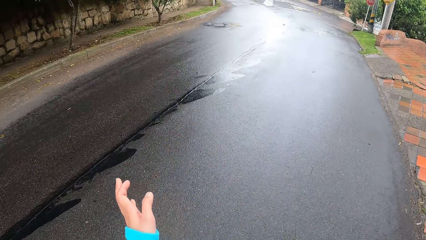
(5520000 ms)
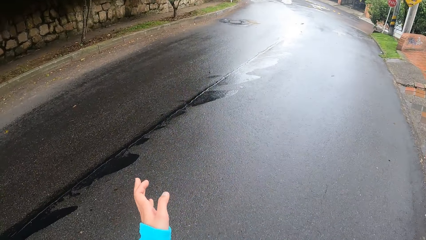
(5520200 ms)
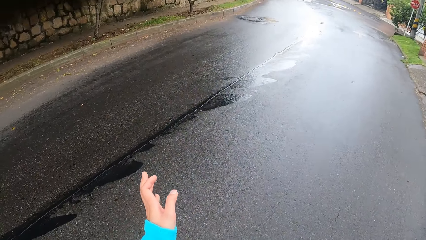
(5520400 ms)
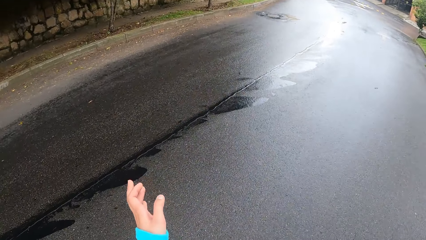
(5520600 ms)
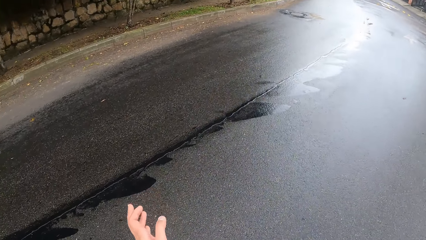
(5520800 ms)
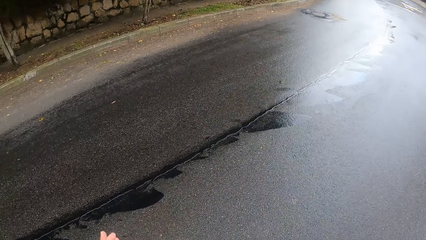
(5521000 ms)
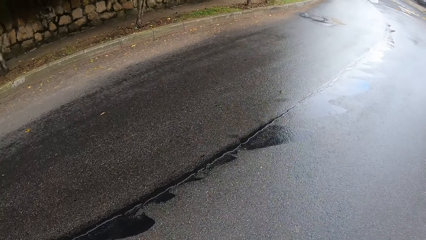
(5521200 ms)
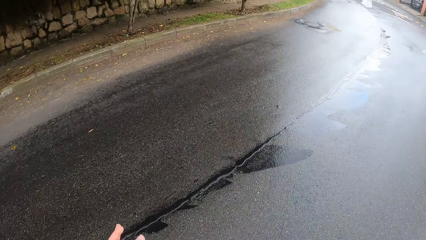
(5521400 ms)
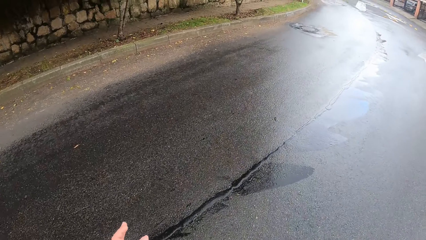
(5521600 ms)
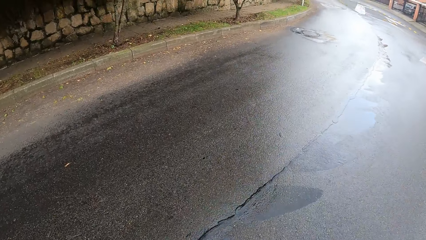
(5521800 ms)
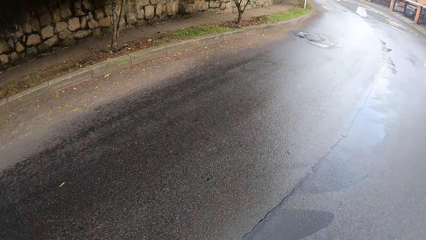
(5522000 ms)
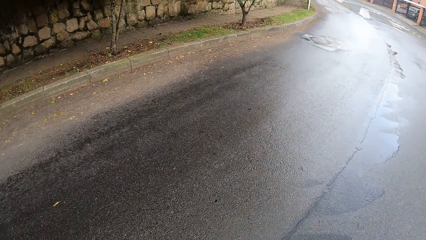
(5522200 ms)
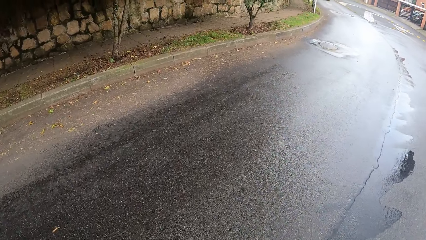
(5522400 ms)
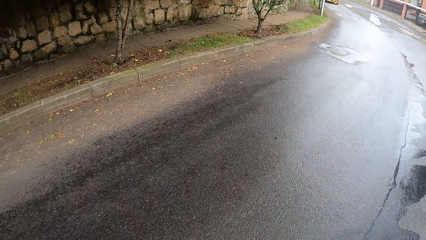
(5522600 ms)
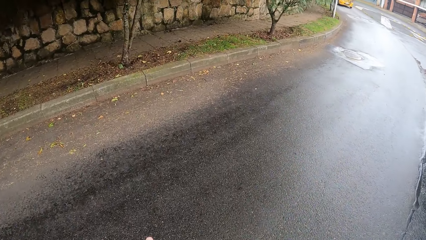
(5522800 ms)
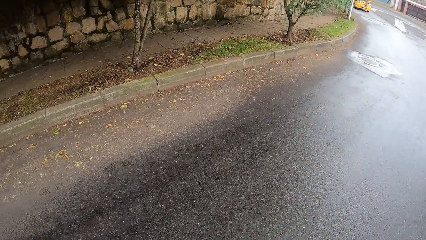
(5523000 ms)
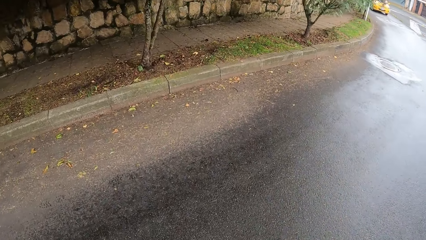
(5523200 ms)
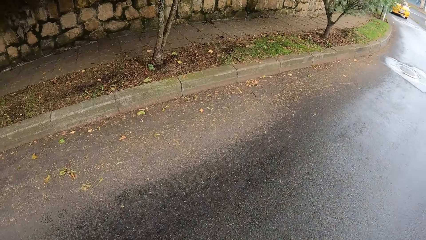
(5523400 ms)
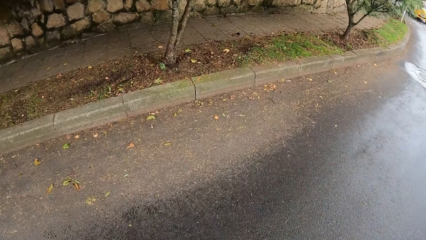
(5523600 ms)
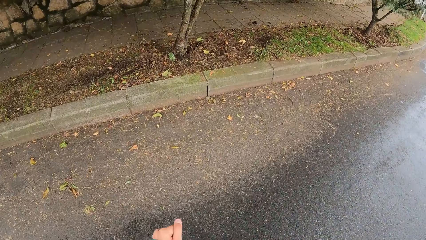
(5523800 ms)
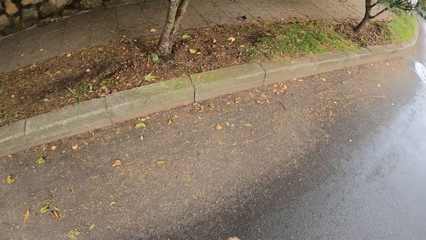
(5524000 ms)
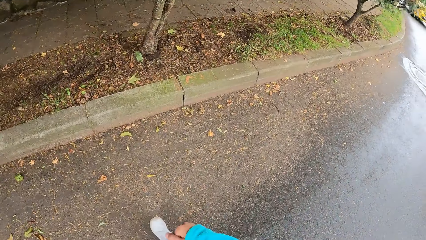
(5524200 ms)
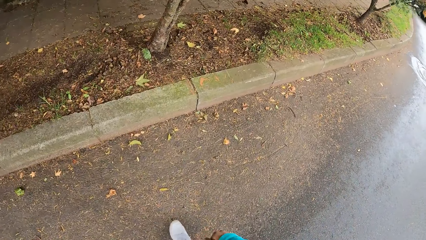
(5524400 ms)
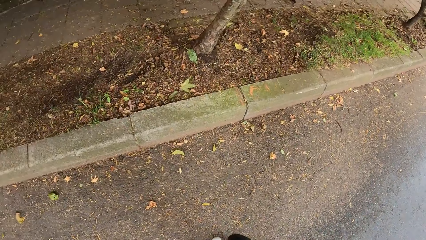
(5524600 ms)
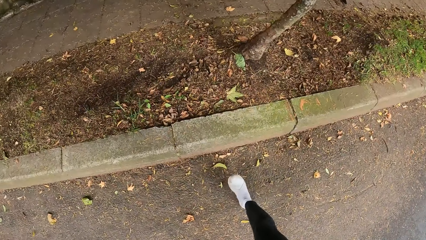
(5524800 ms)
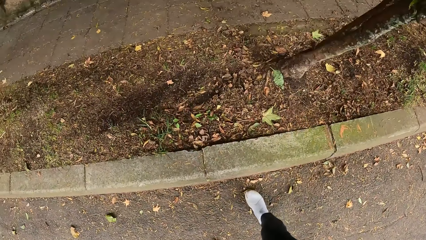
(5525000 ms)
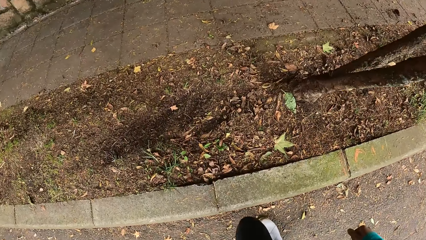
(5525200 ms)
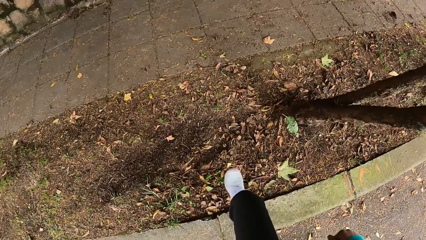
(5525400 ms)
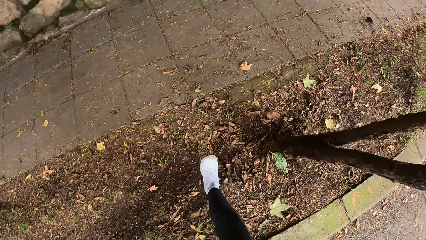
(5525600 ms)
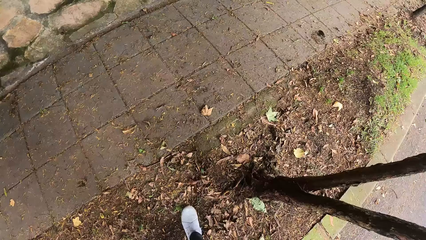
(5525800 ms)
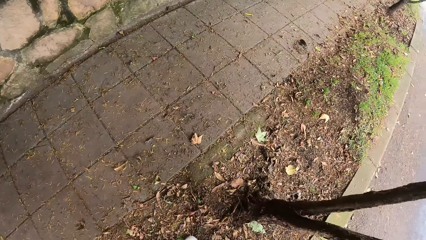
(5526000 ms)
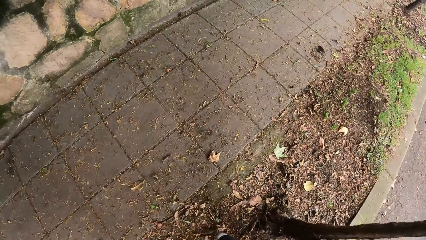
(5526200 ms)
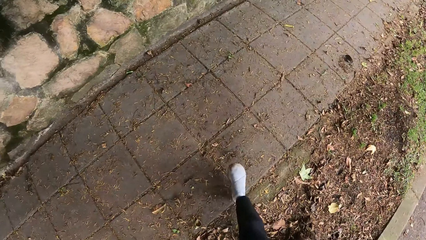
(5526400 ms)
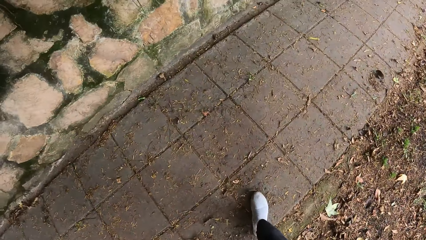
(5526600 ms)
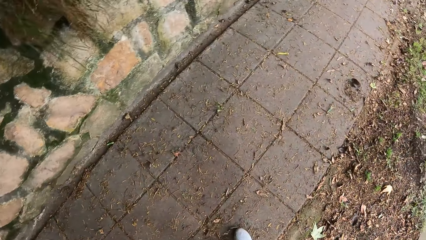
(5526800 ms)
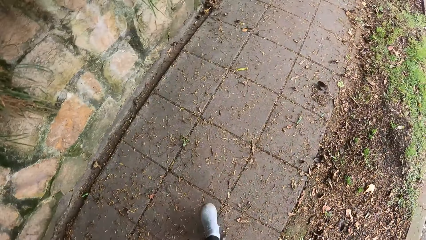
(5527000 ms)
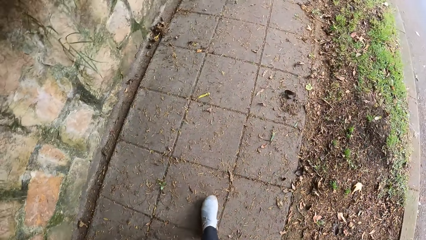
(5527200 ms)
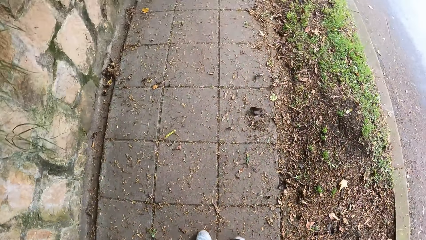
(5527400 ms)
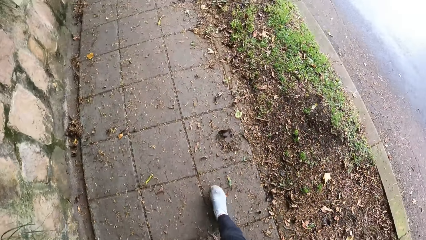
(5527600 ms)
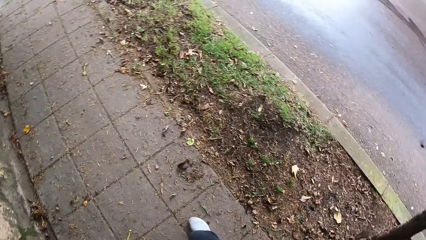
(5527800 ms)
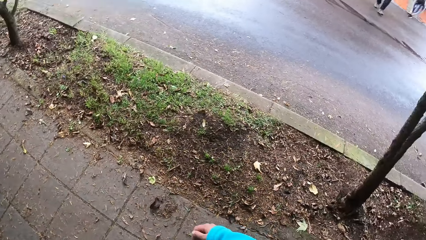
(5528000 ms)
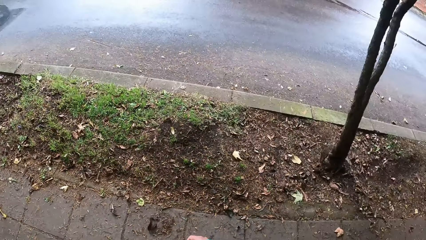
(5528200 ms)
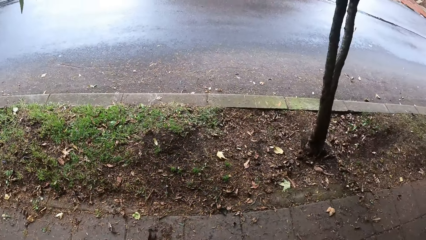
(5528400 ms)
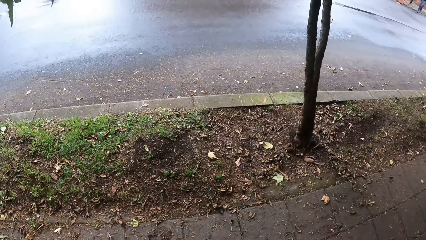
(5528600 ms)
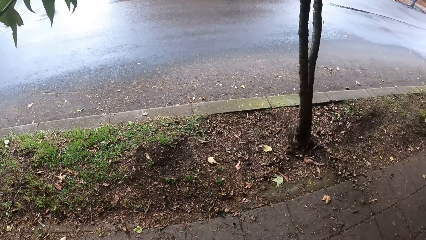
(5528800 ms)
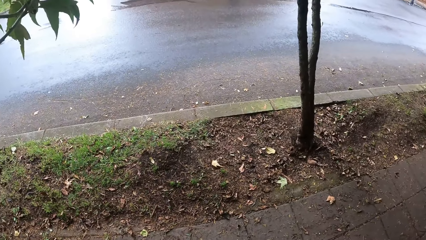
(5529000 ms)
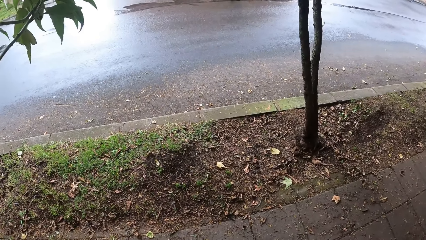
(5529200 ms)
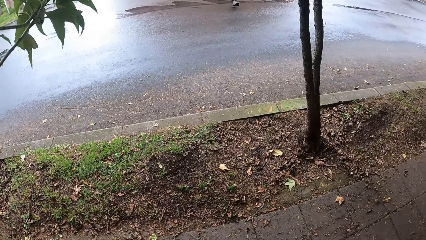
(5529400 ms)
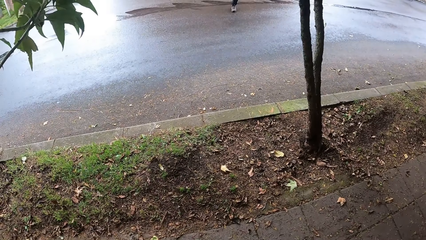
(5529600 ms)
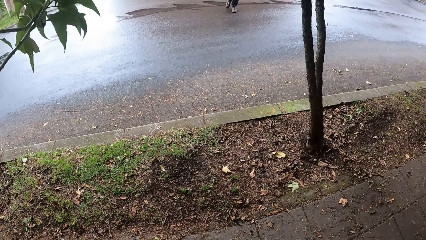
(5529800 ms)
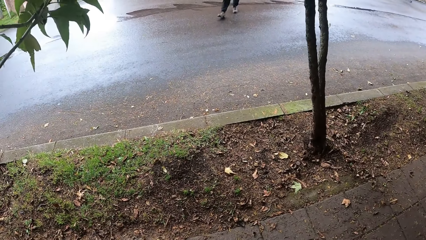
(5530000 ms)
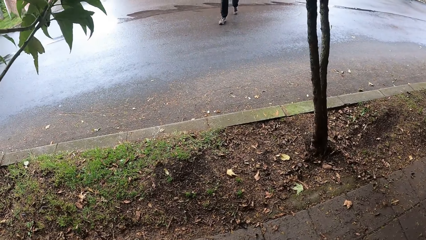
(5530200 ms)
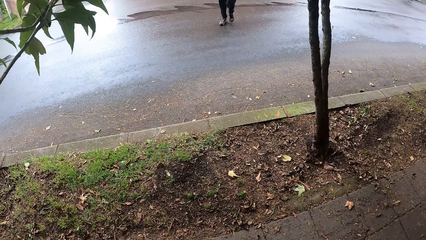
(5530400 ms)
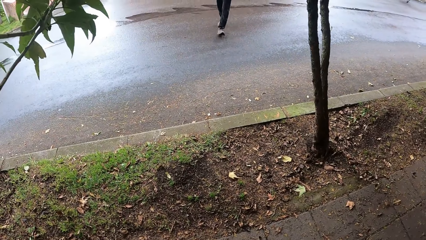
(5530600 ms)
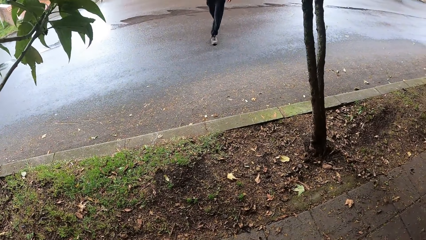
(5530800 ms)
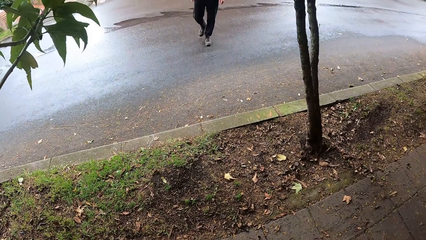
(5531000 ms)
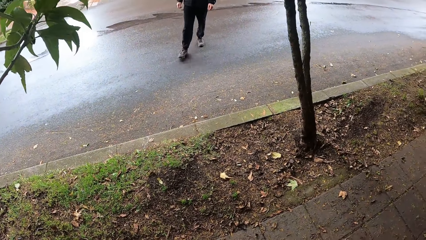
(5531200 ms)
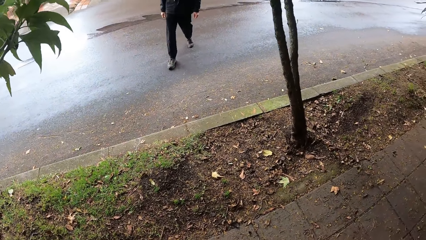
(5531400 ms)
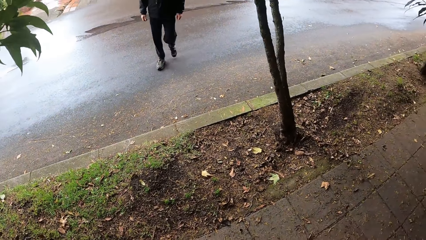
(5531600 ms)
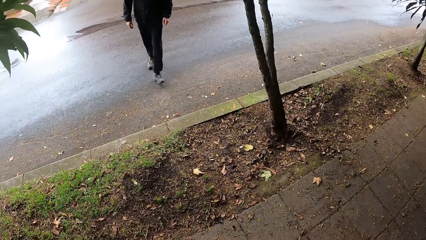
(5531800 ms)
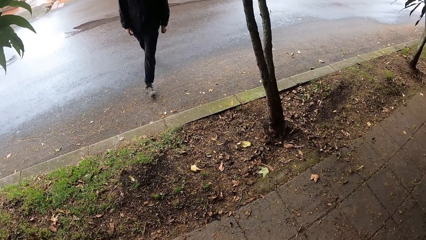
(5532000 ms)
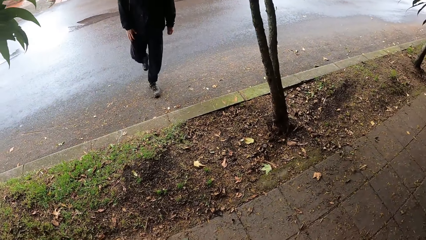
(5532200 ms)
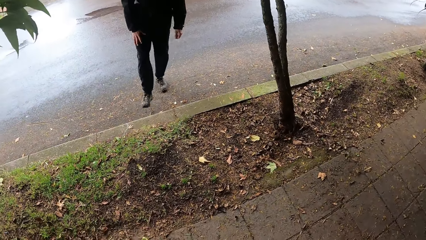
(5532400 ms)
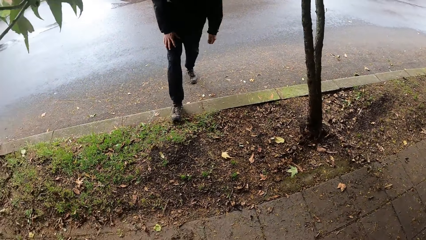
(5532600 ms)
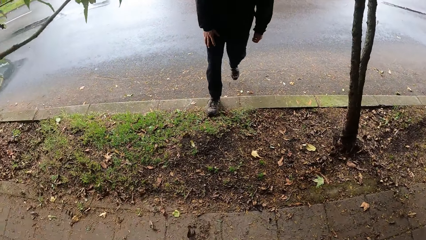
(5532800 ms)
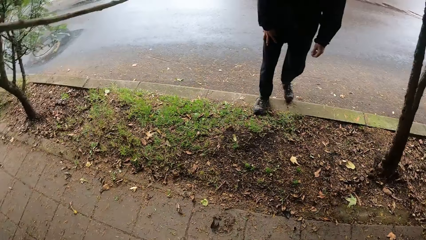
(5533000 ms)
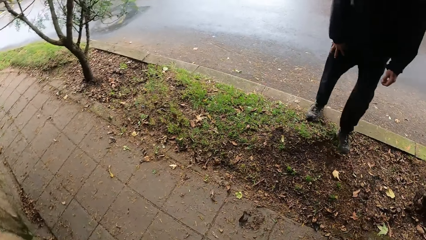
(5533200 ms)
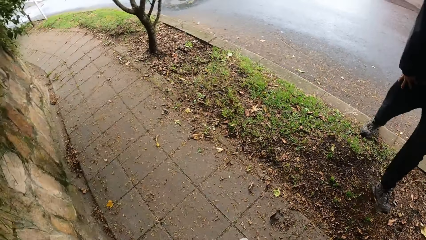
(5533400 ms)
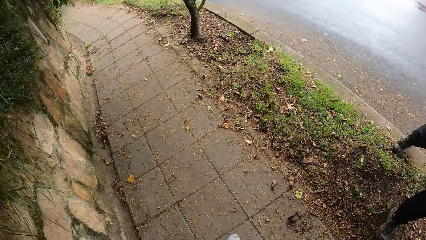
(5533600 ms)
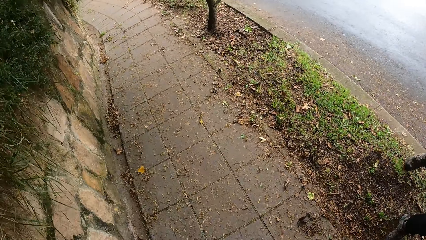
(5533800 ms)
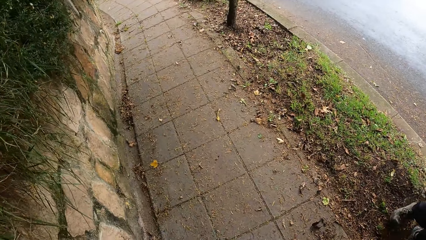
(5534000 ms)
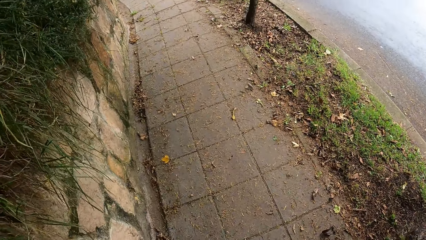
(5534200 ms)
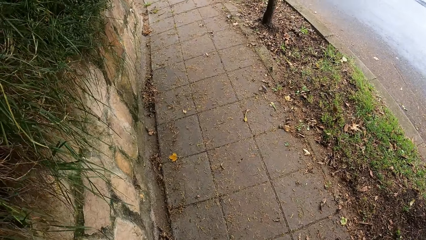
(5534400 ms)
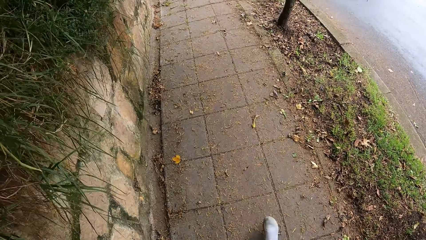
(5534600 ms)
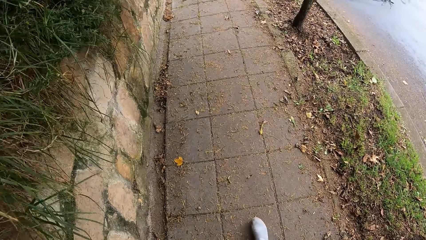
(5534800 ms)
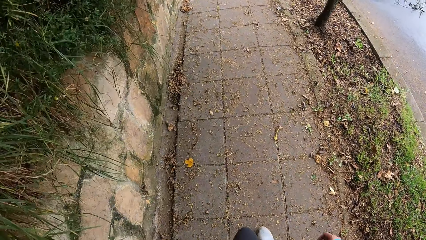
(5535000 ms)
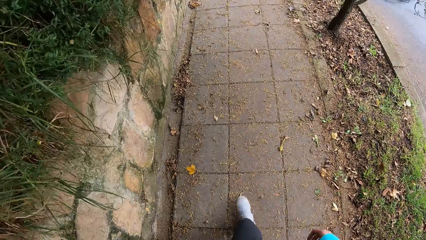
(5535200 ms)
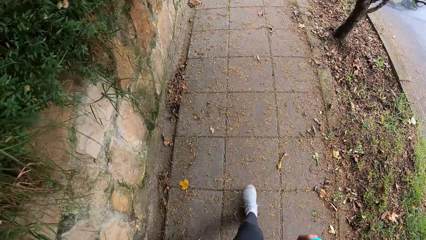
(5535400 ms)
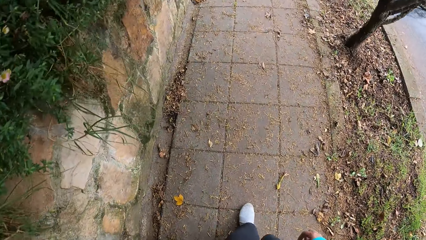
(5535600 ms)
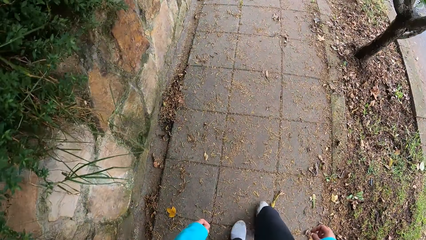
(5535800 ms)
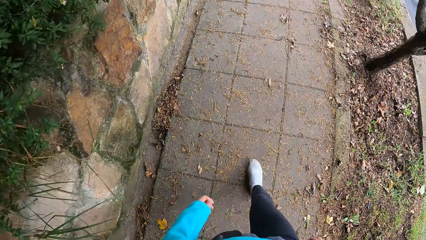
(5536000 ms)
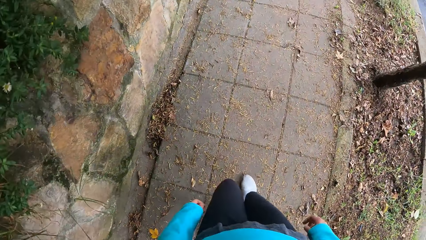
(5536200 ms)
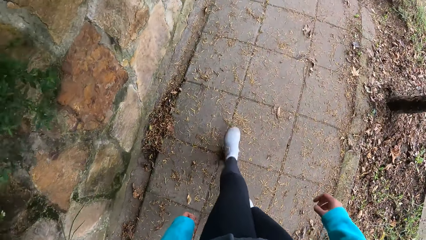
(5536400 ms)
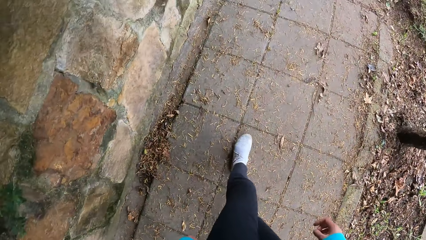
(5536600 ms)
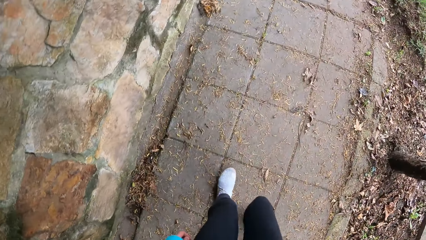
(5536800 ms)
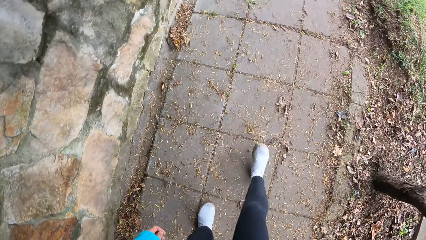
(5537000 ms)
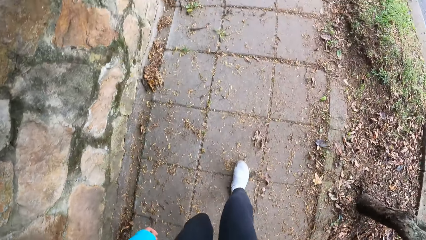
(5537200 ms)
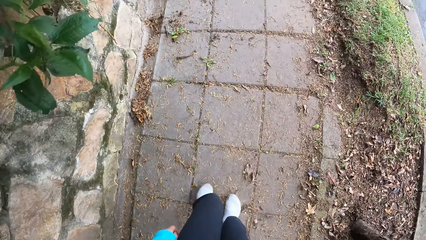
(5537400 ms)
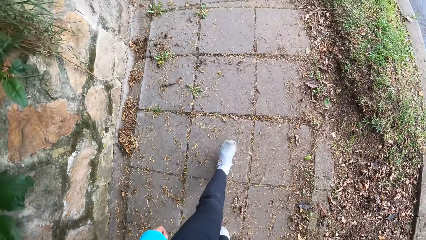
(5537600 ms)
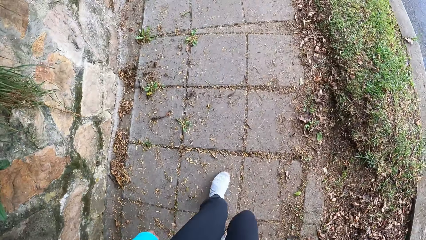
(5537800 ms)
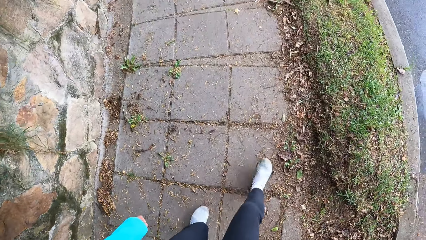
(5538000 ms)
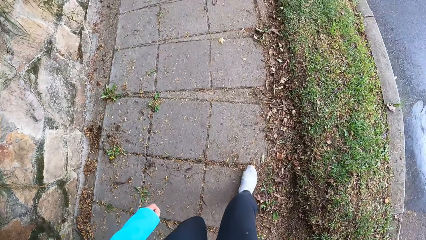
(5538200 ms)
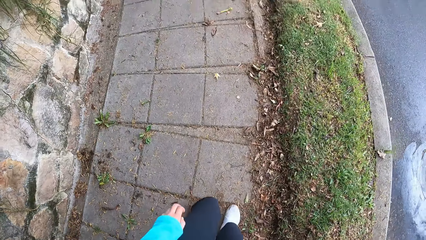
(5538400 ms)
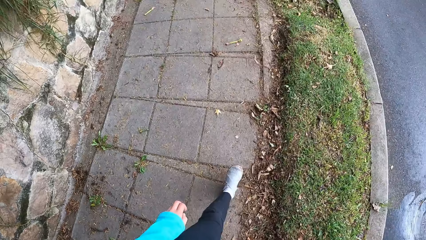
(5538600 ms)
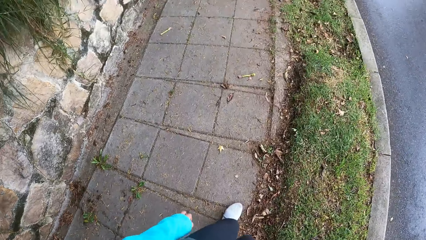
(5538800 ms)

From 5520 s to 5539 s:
The camera wearer crosses to the other side of the road. They walk on a walkway. The man walks towards the camera wearer. The camera wearer moves around.
